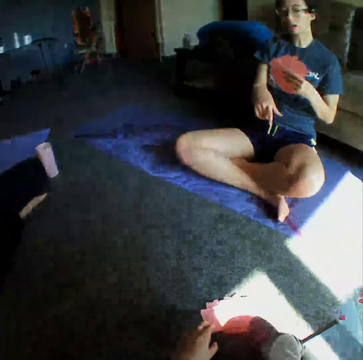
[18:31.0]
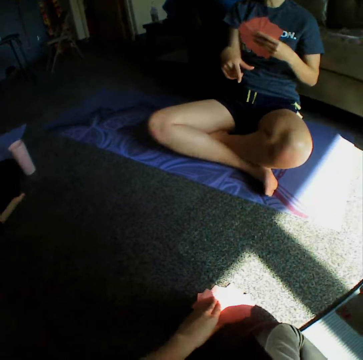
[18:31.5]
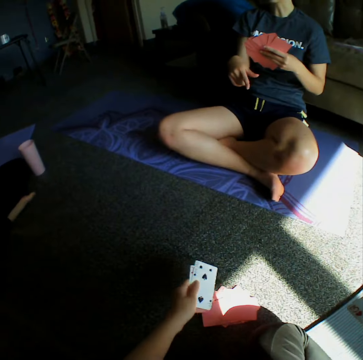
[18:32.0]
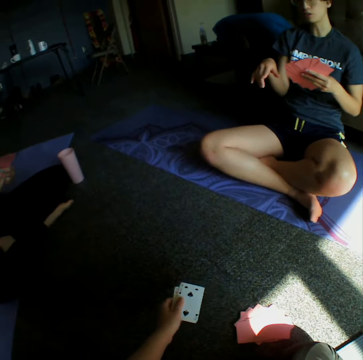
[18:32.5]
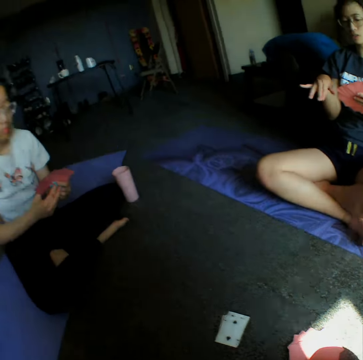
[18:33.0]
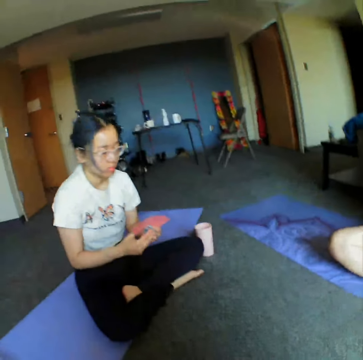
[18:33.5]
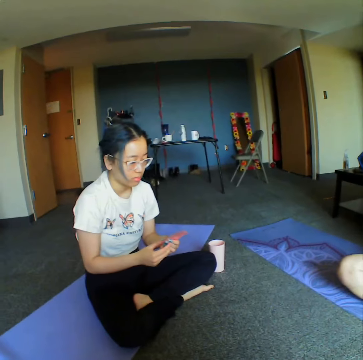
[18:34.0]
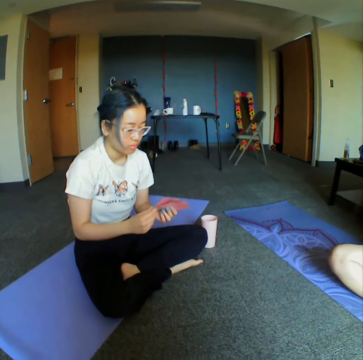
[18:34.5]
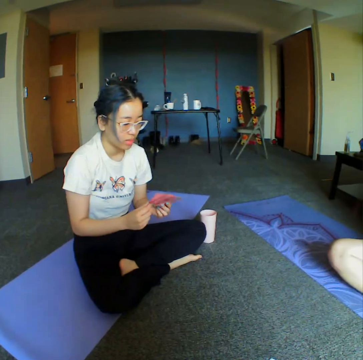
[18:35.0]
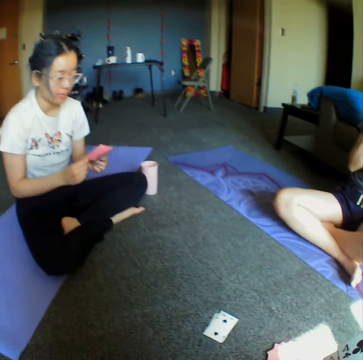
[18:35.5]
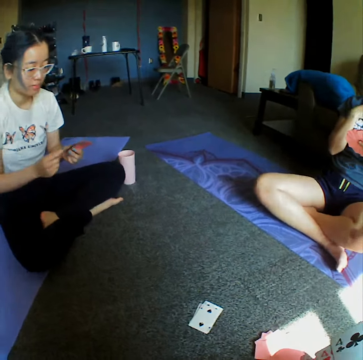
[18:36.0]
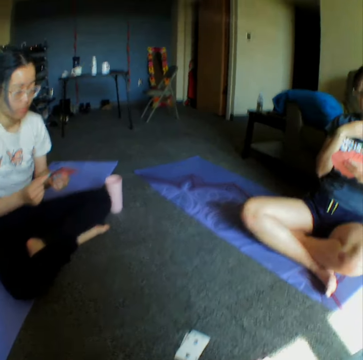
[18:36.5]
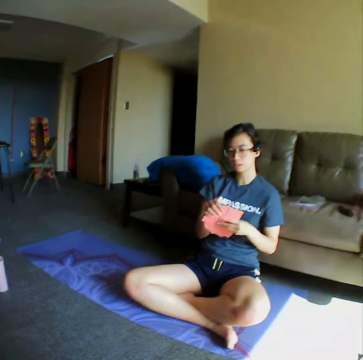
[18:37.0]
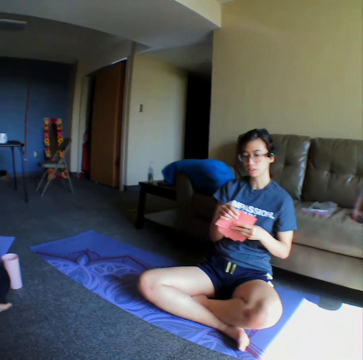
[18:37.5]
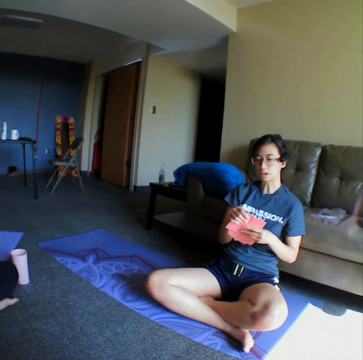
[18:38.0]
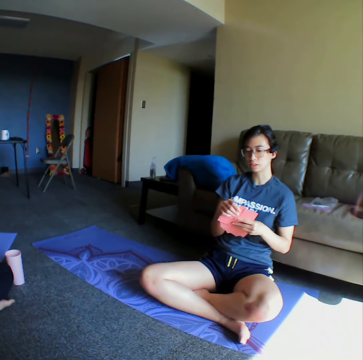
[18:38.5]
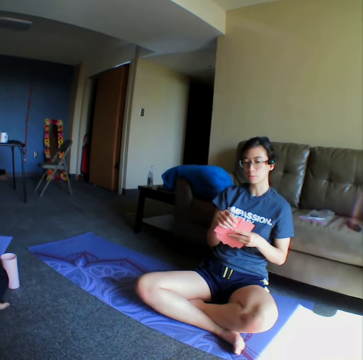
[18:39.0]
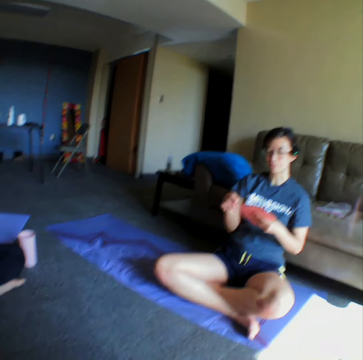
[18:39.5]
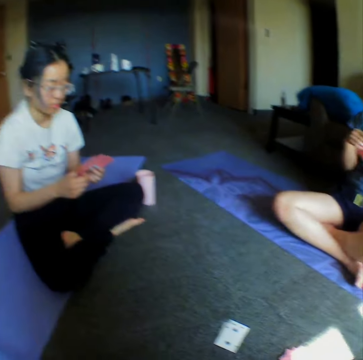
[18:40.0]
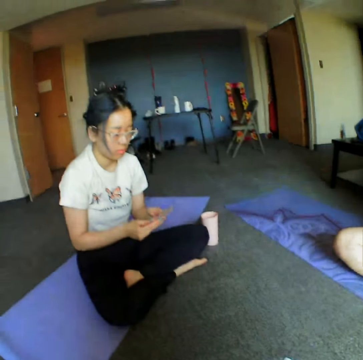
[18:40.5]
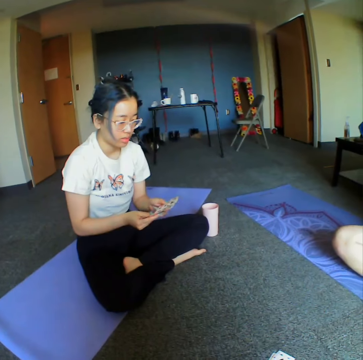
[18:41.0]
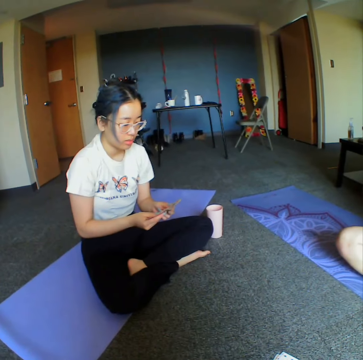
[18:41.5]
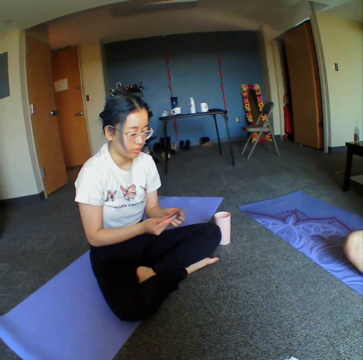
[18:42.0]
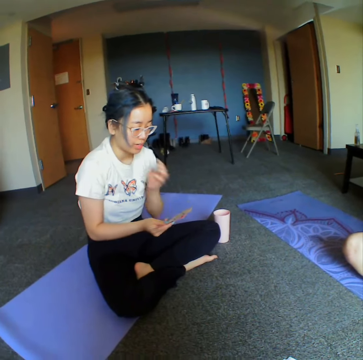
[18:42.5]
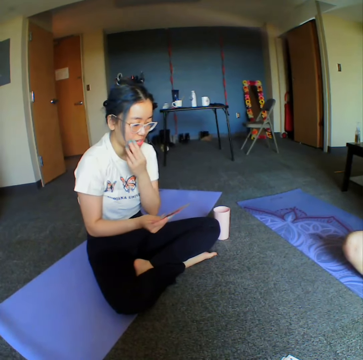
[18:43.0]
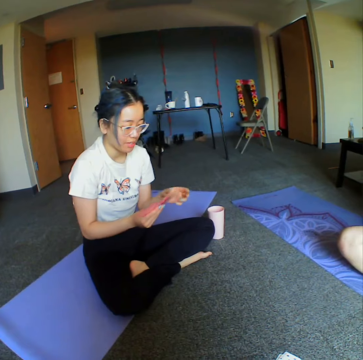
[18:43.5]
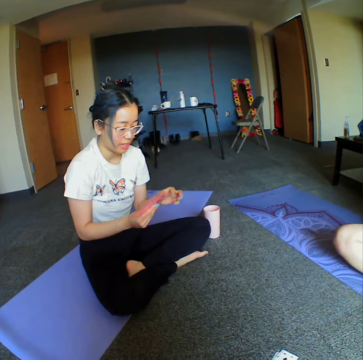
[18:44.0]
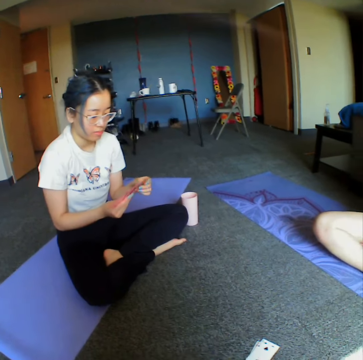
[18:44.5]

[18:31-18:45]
The camera wearer picks up cards from the floor. They throw the cards on the floor. They look around the room.

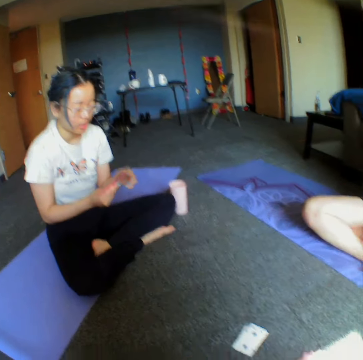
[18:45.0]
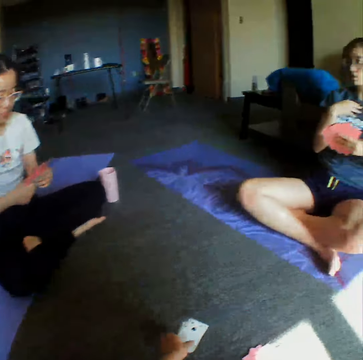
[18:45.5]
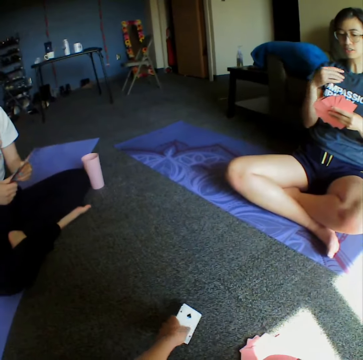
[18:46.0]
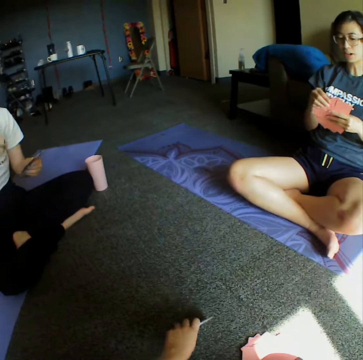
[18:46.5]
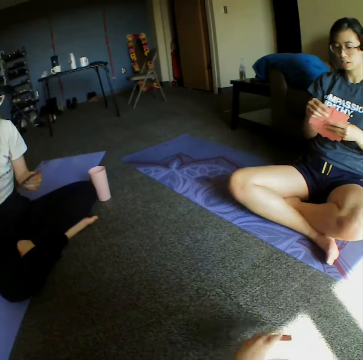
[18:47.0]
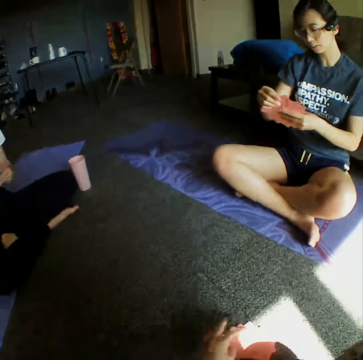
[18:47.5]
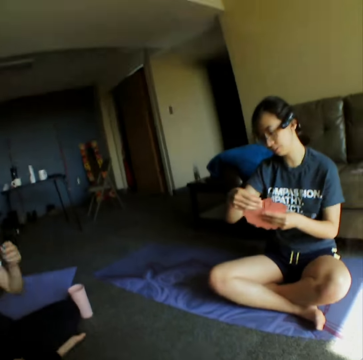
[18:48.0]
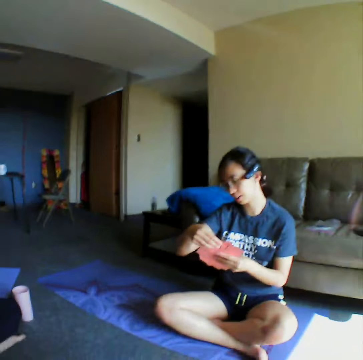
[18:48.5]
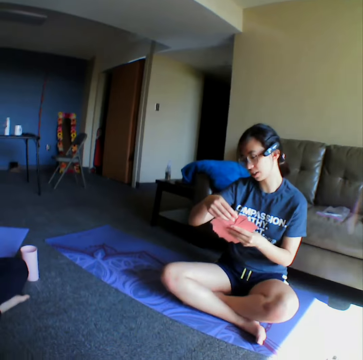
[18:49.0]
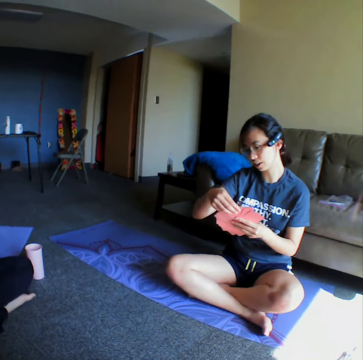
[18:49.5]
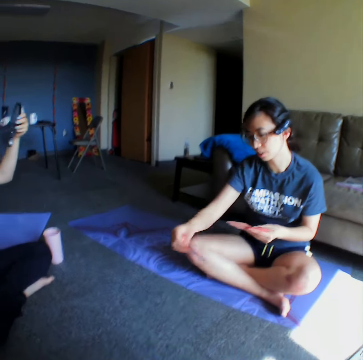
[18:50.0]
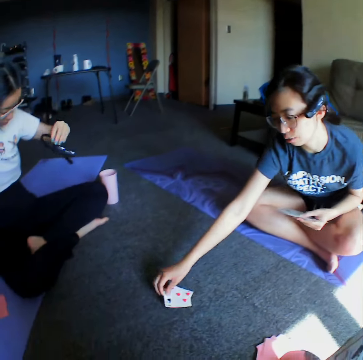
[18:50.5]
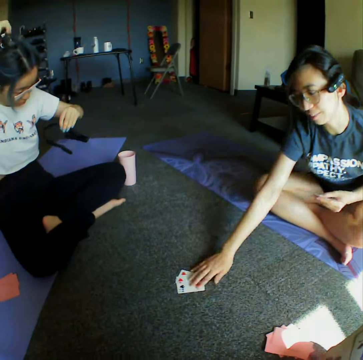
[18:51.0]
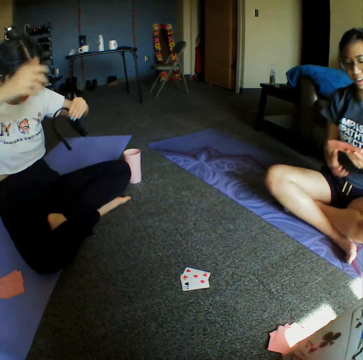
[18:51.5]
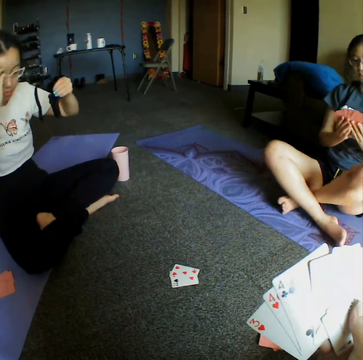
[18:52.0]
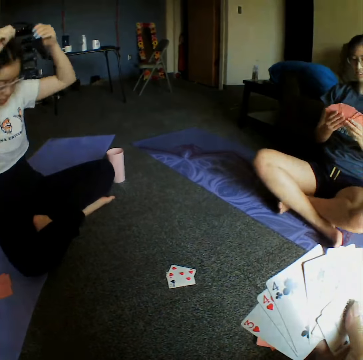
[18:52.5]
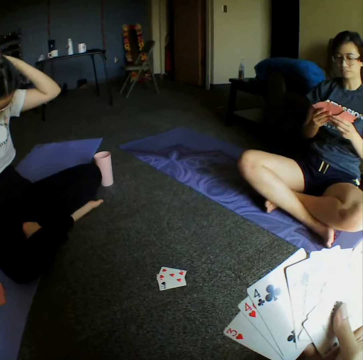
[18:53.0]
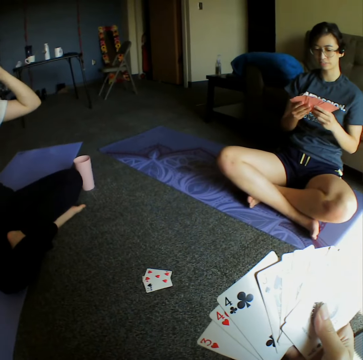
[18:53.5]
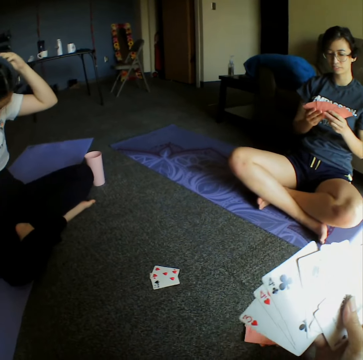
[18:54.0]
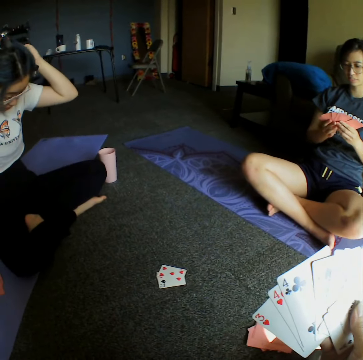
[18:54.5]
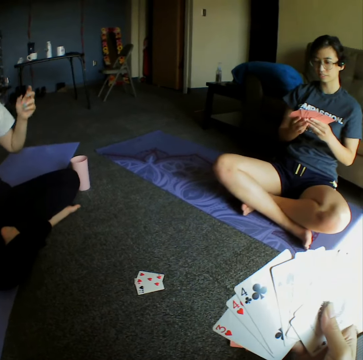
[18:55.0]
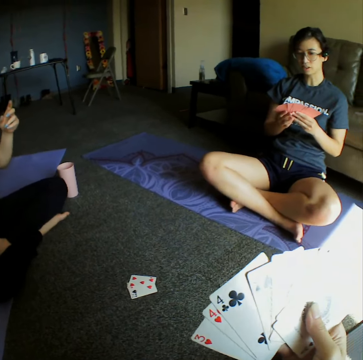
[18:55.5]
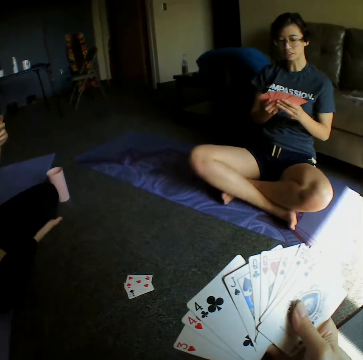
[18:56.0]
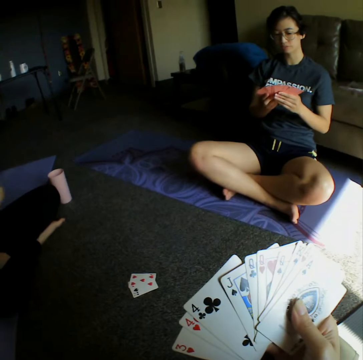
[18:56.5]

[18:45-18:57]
A woman throws a card on the floor. The woman places the card on the floor. The camera wearer holds cards.

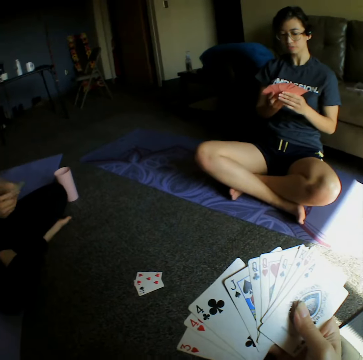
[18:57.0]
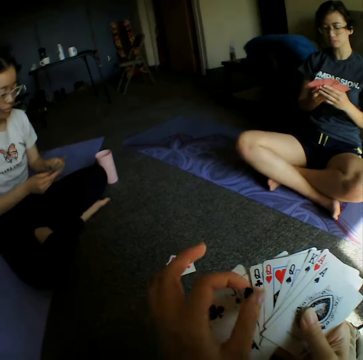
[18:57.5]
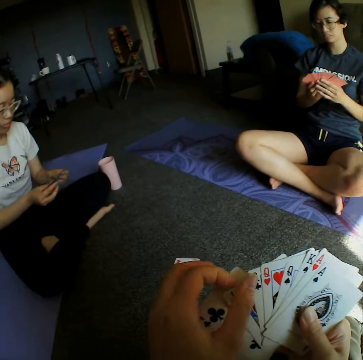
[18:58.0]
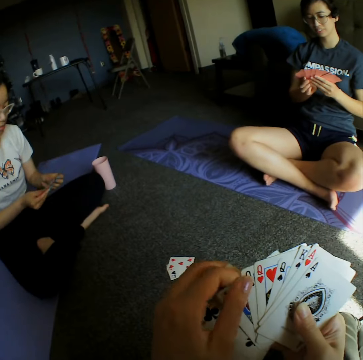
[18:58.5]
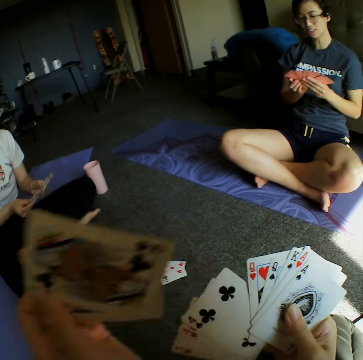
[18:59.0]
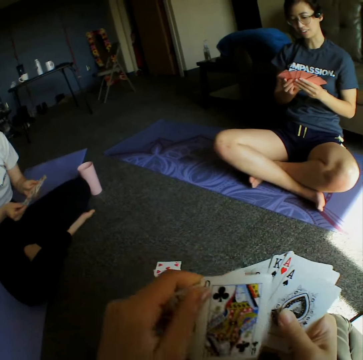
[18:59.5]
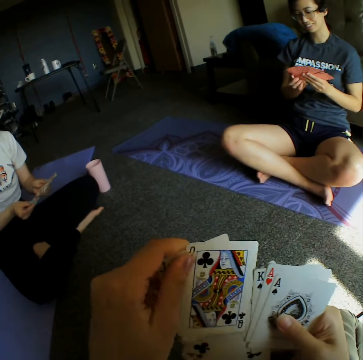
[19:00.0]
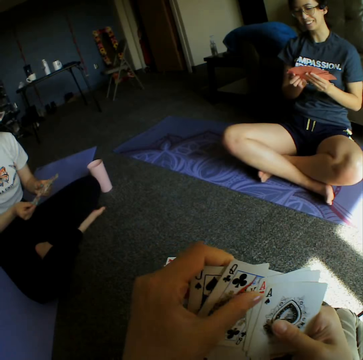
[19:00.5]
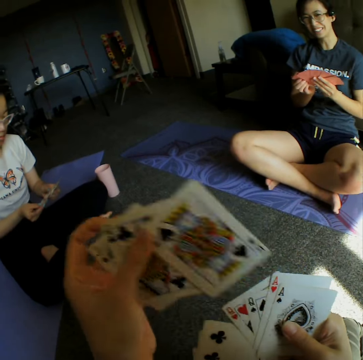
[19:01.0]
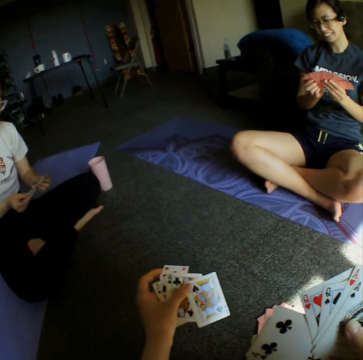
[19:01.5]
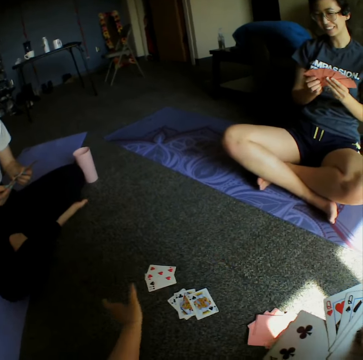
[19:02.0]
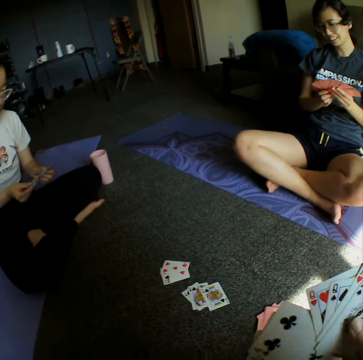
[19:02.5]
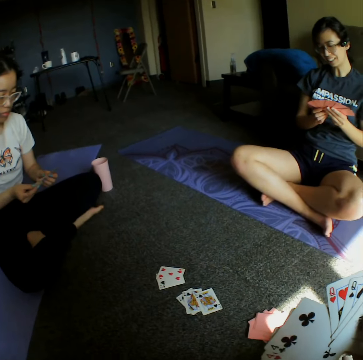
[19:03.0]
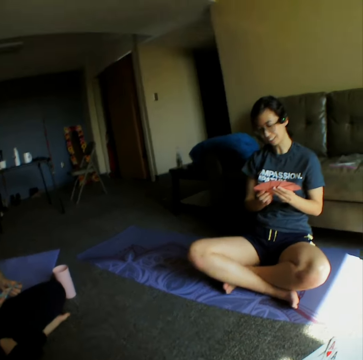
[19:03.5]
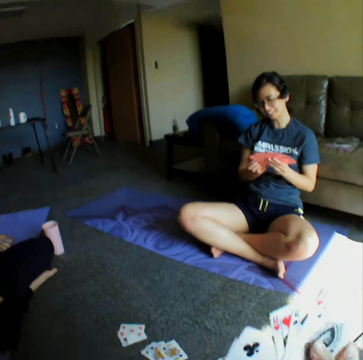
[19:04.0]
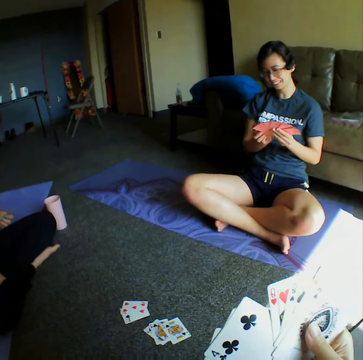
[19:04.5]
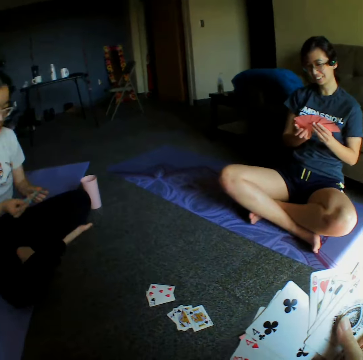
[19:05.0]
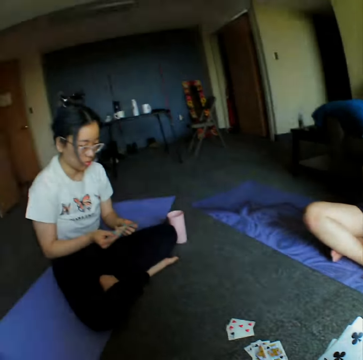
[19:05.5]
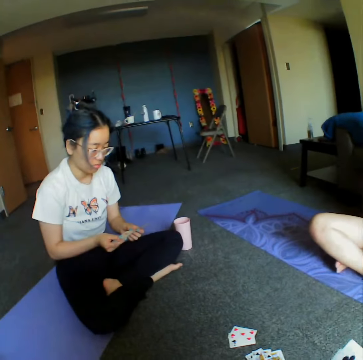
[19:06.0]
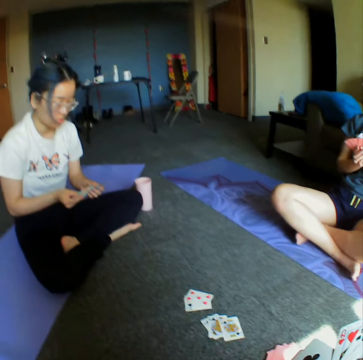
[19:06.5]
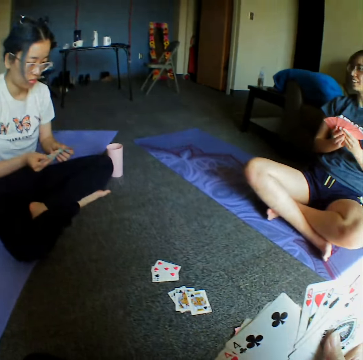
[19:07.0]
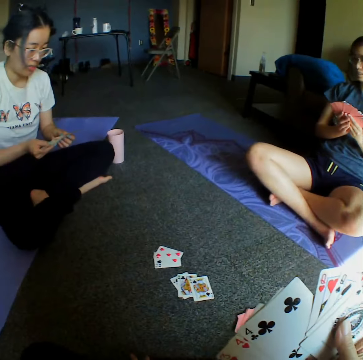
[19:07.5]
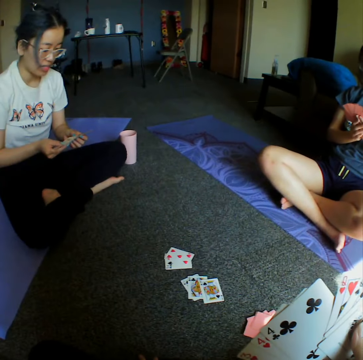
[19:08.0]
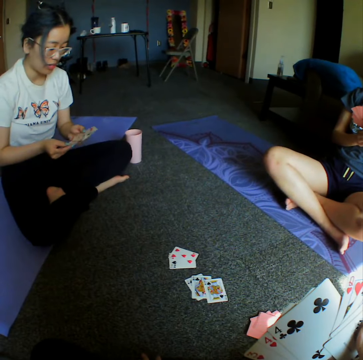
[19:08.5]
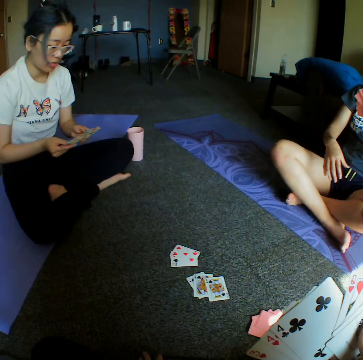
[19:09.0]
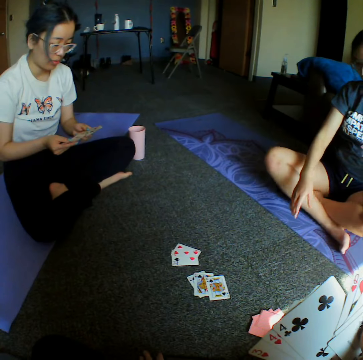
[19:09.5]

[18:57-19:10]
The camera wearer shuffles cards. They throw the cards on the floor. They place the cards on the floor.
